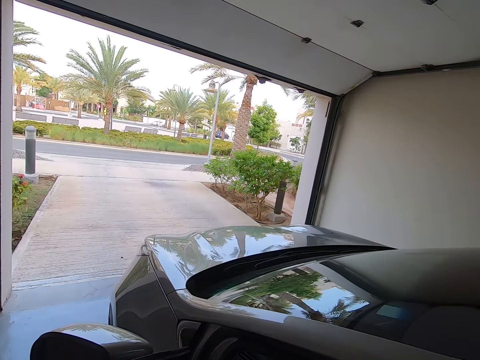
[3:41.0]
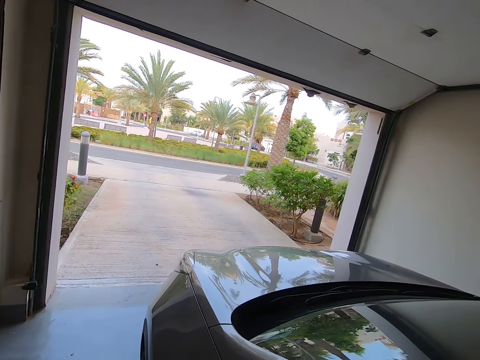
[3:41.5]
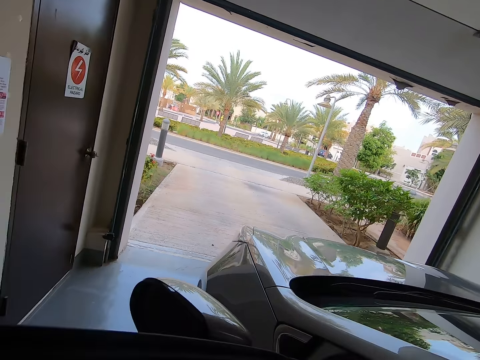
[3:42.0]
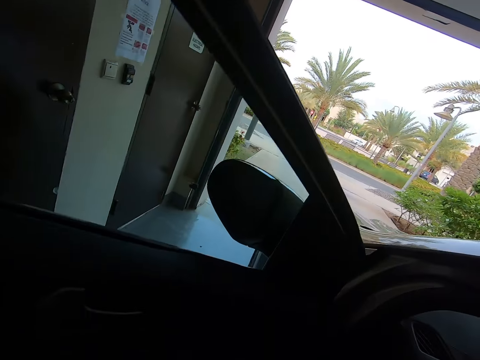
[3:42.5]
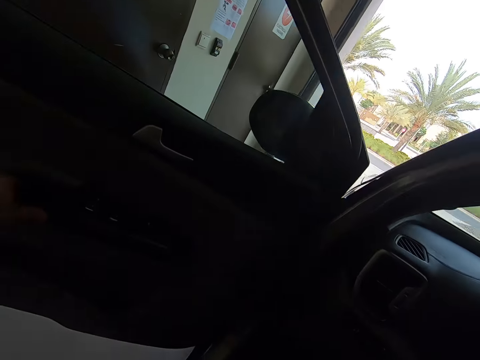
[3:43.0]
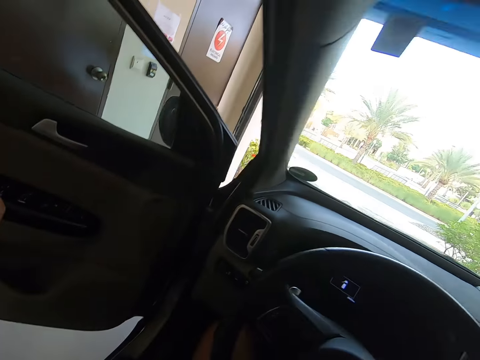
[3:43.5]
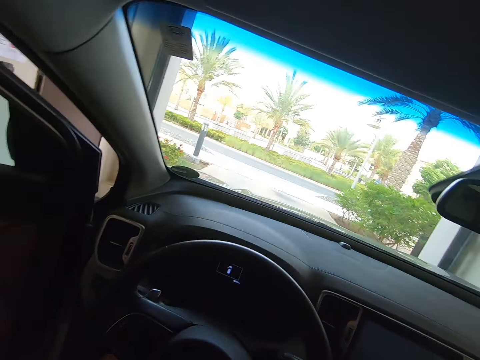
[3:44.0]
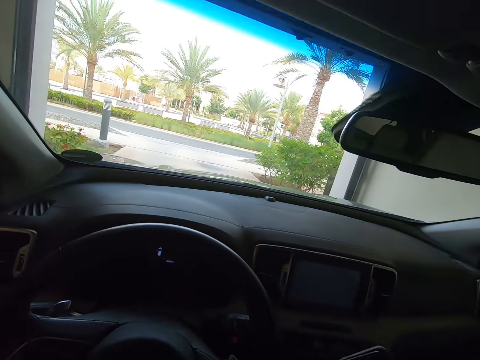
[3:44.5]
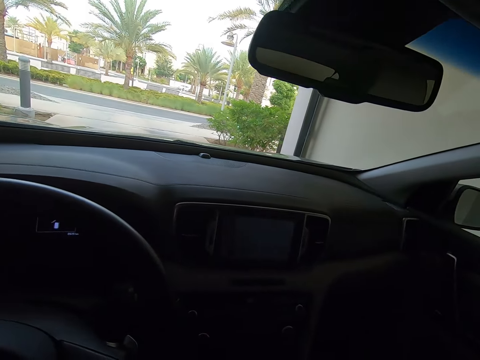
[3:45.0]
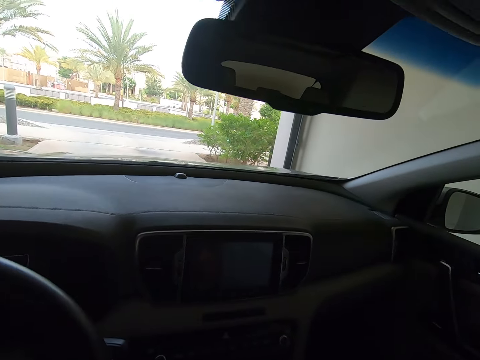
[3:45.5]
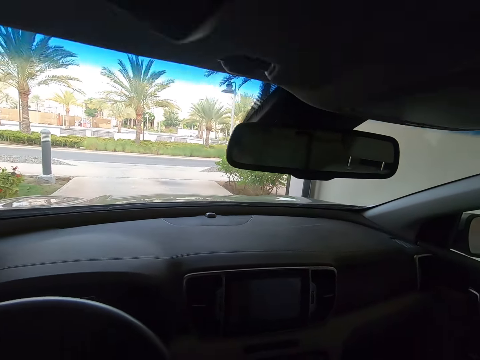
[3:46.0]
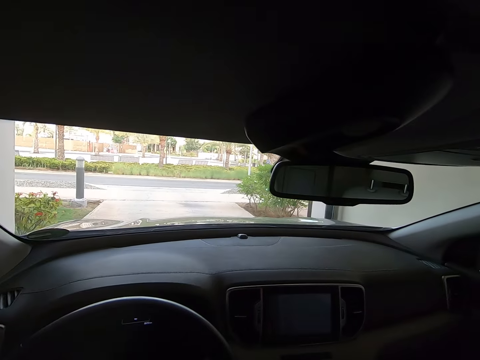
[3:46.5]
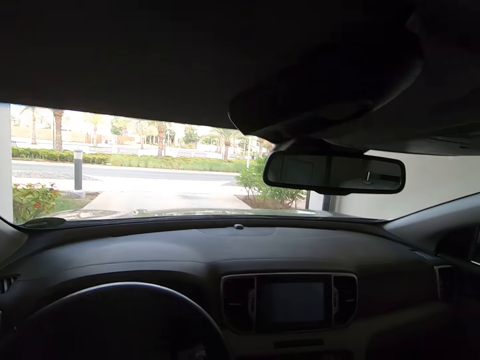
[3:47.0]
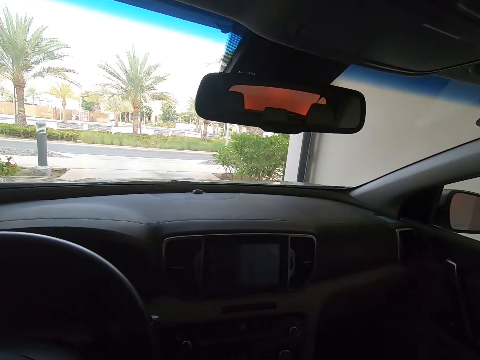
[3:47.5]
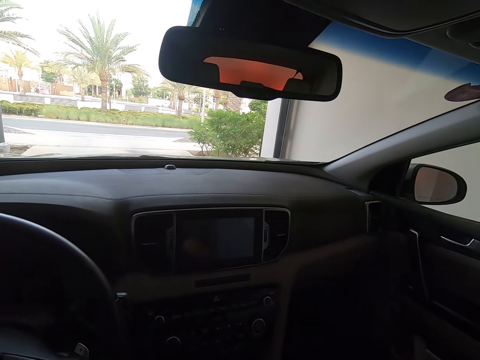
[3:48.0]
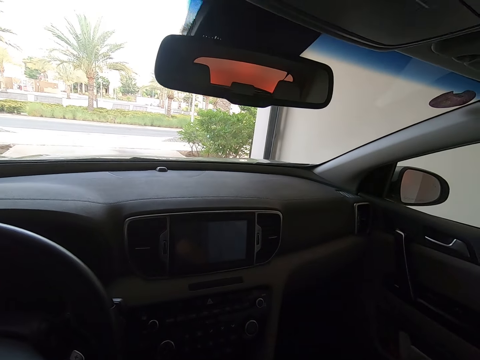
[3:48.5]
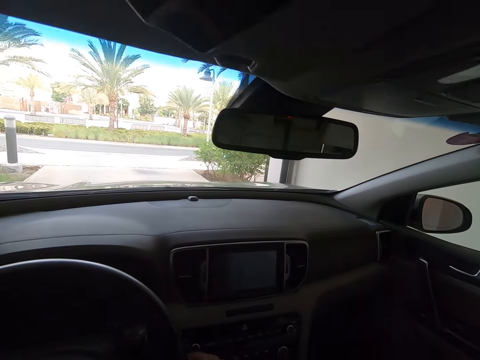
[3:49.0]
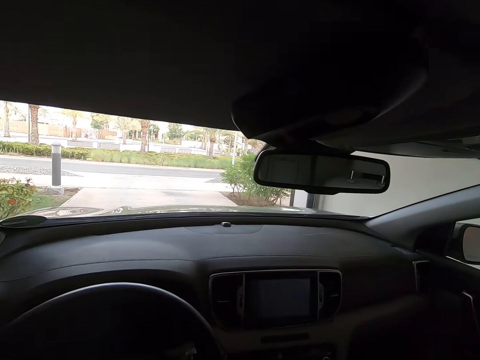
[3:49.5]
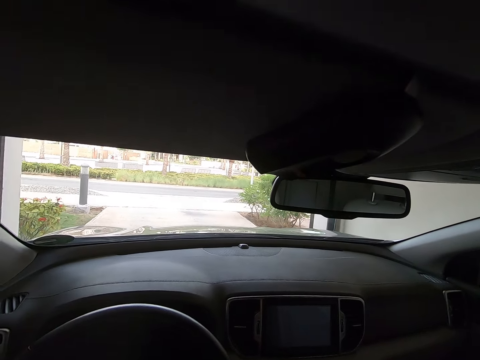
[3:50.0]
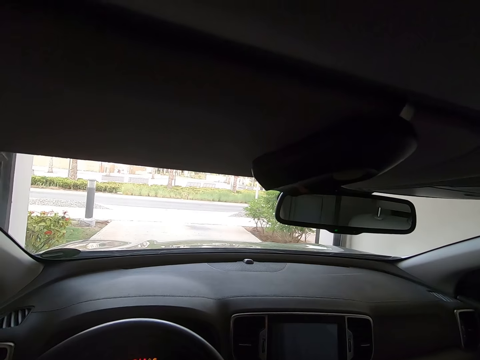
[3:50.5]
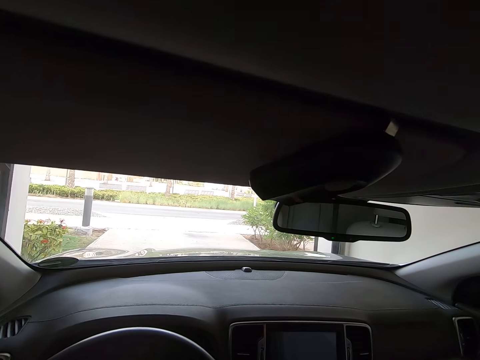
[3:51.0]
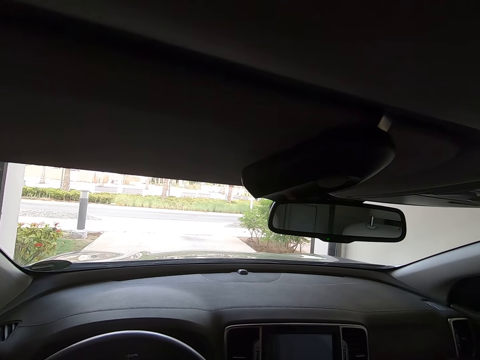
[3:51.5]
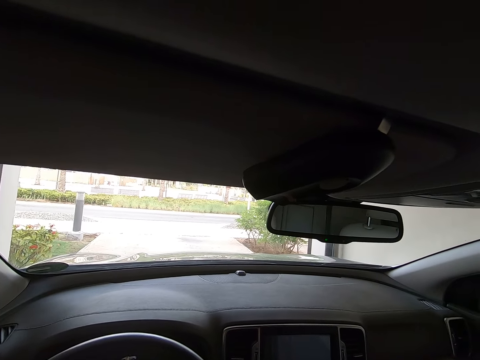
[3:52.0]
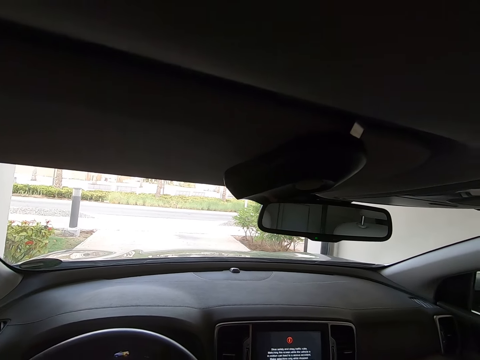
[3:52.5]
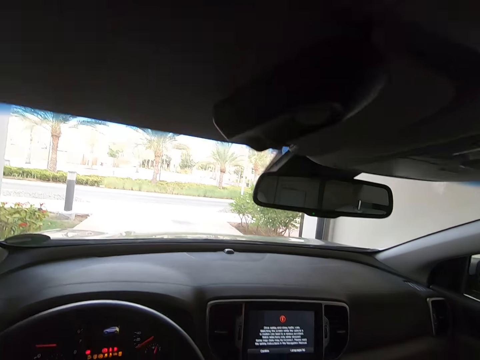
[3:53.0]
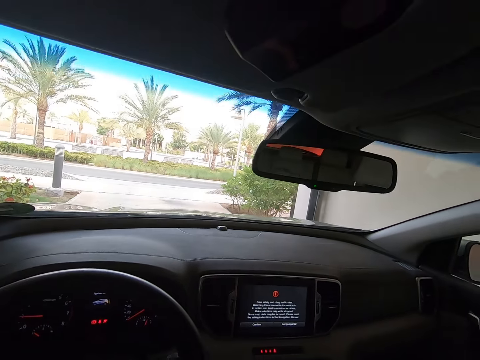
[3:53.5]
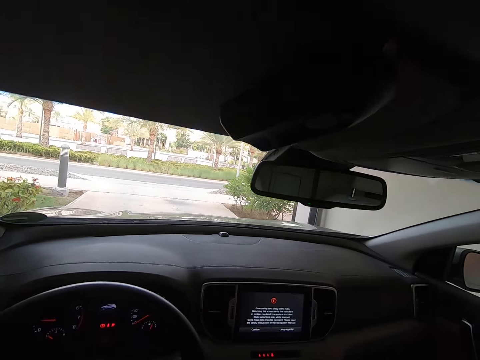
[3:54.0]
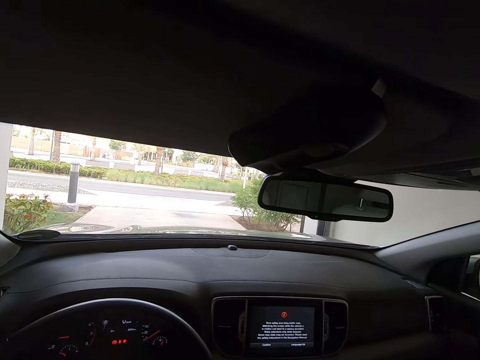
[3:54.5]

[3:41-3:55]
The camera wearer drives the car. They enter the car.

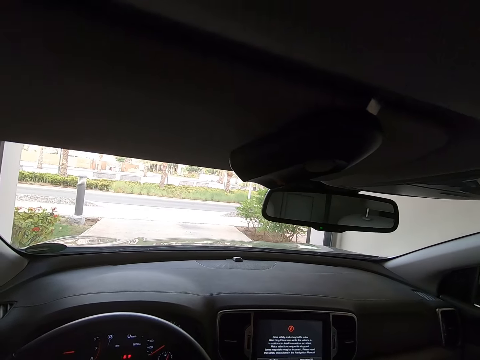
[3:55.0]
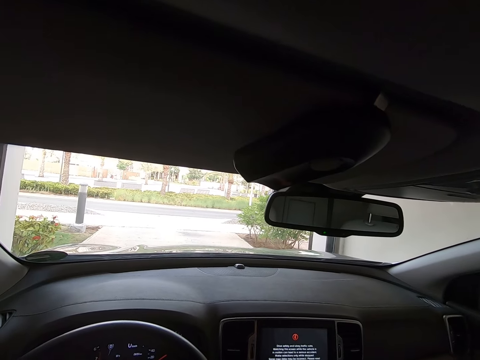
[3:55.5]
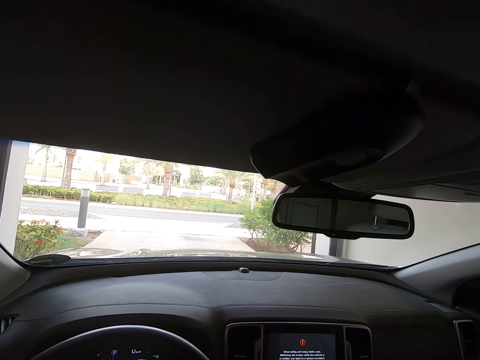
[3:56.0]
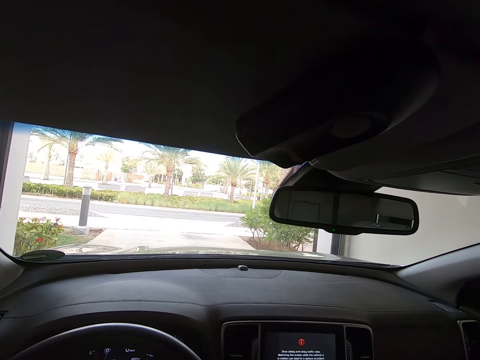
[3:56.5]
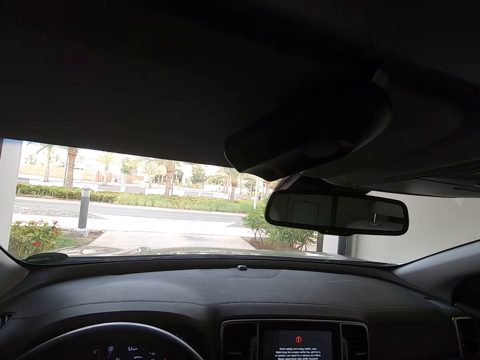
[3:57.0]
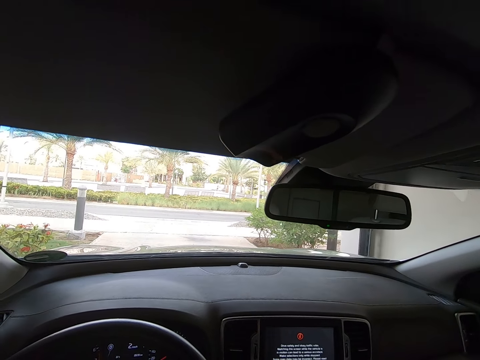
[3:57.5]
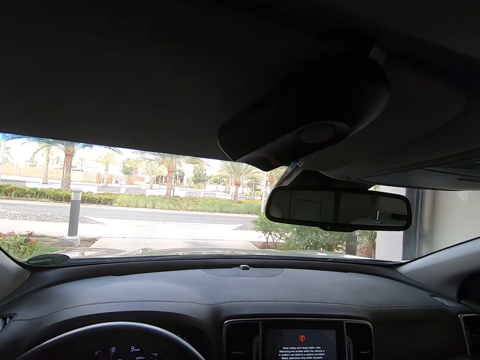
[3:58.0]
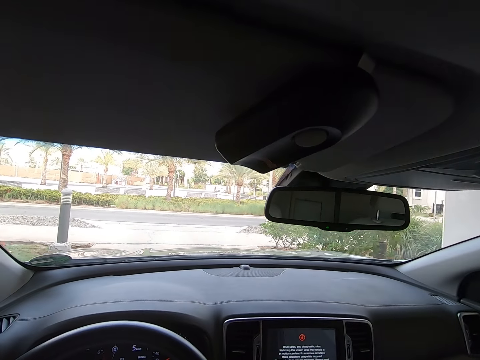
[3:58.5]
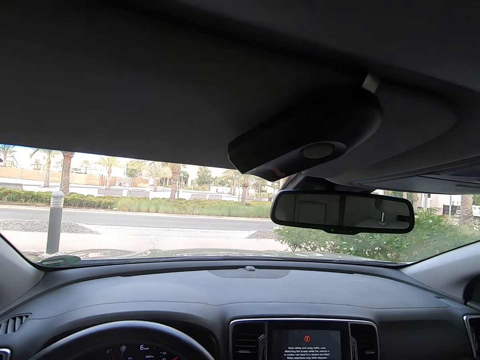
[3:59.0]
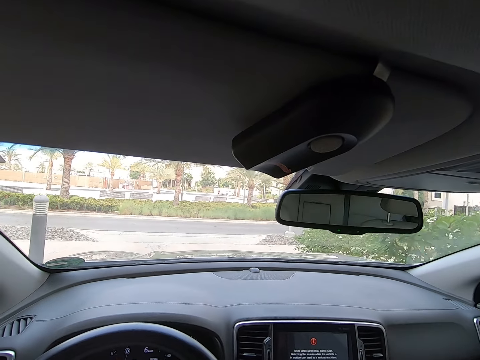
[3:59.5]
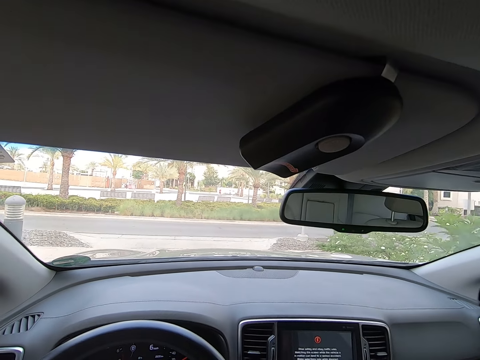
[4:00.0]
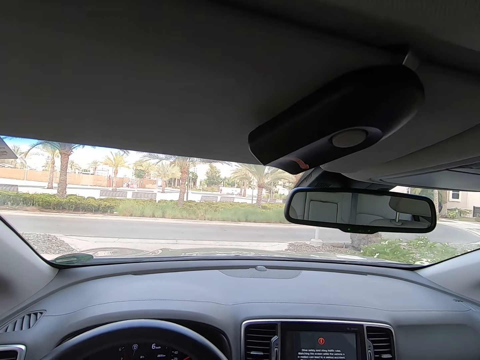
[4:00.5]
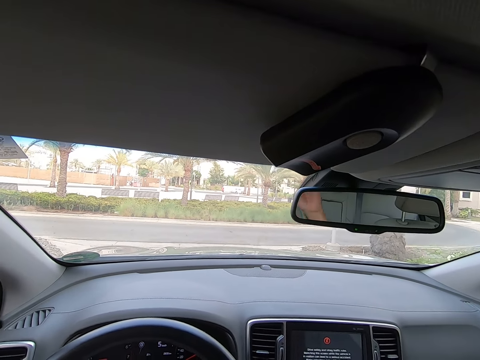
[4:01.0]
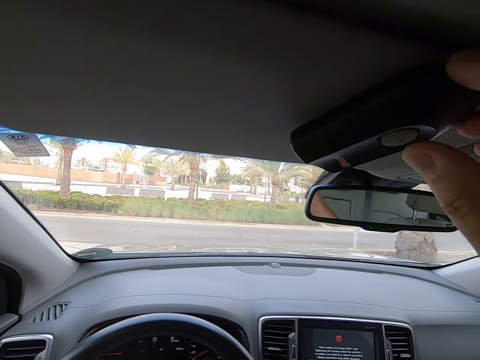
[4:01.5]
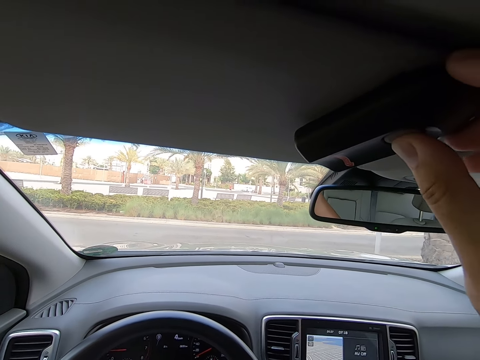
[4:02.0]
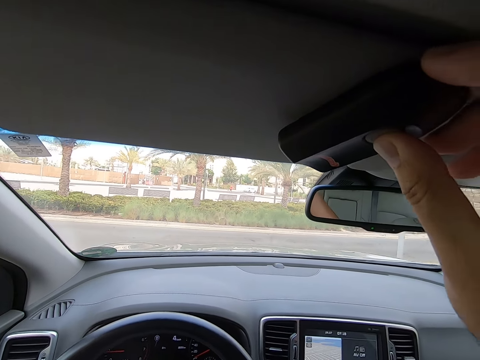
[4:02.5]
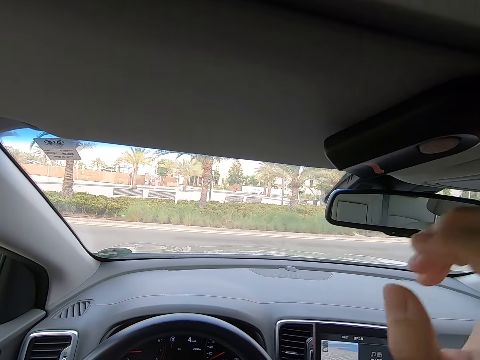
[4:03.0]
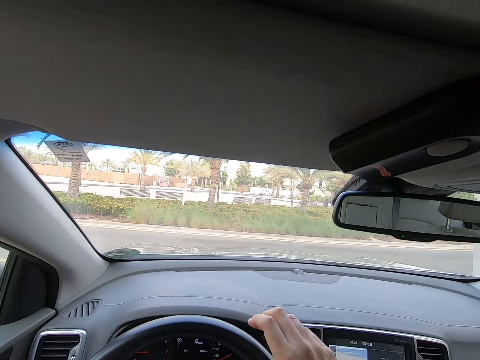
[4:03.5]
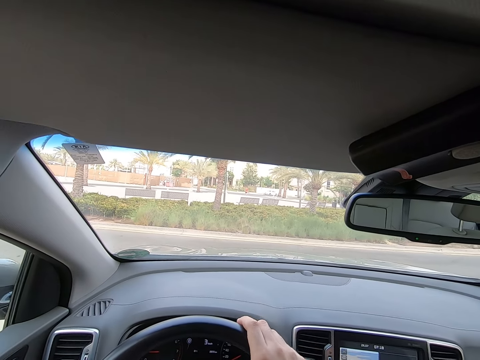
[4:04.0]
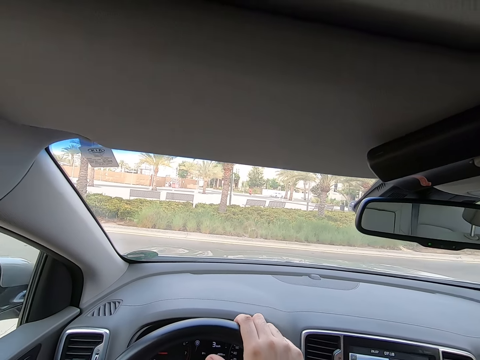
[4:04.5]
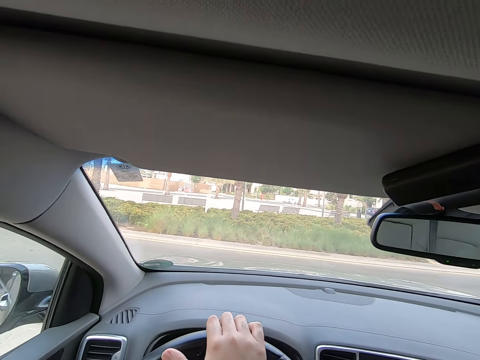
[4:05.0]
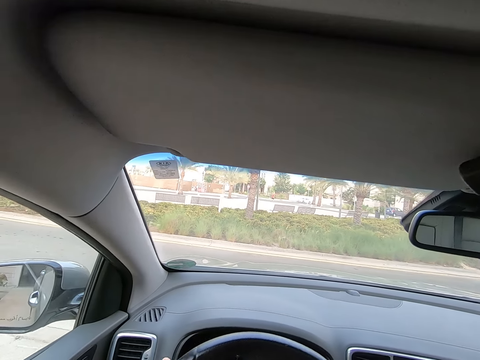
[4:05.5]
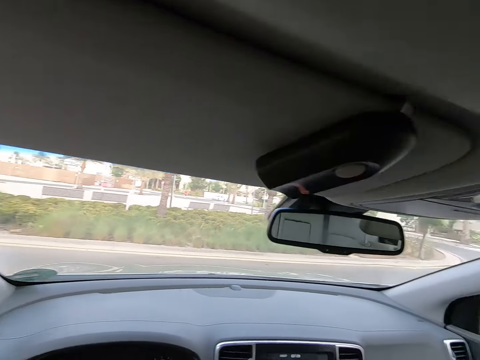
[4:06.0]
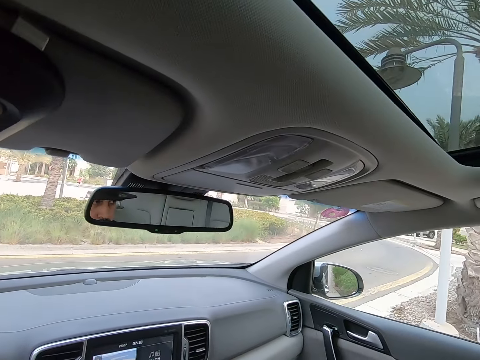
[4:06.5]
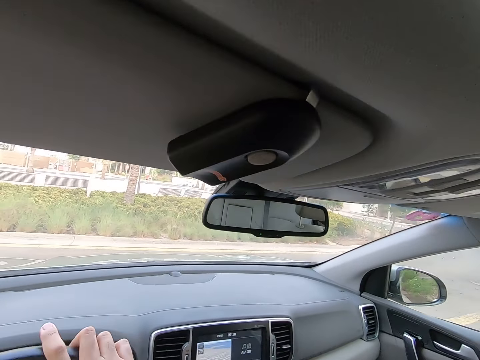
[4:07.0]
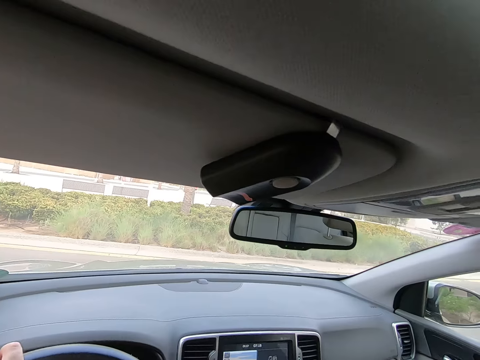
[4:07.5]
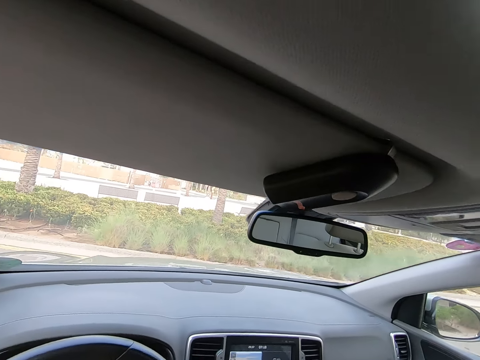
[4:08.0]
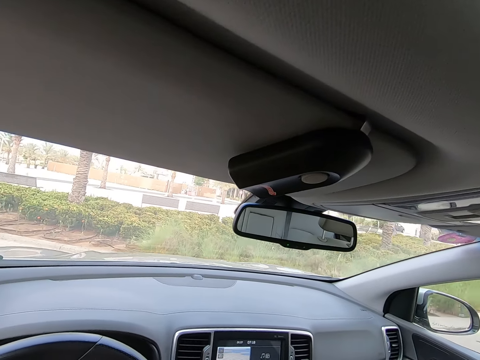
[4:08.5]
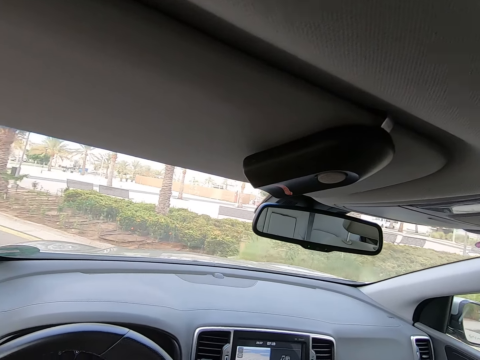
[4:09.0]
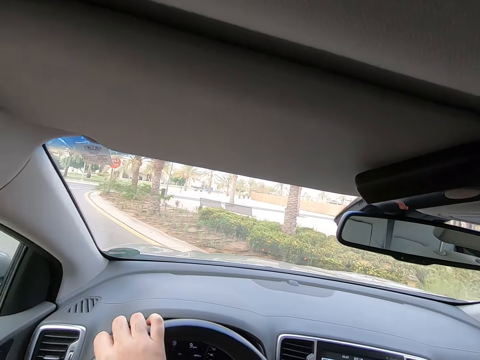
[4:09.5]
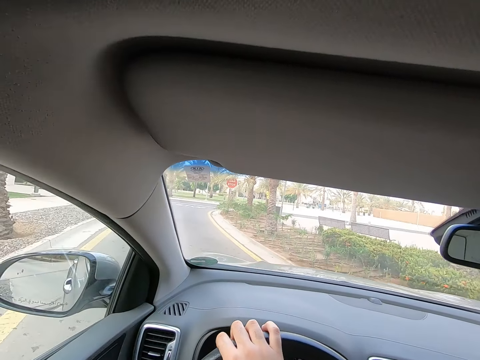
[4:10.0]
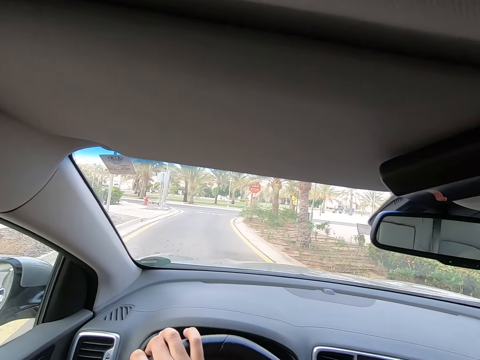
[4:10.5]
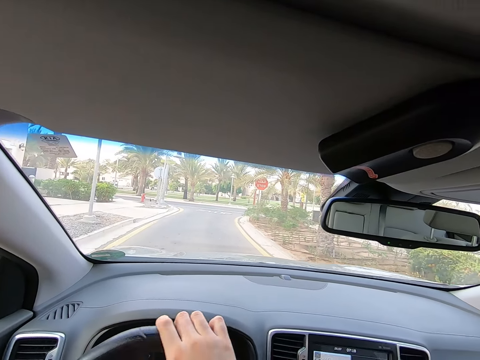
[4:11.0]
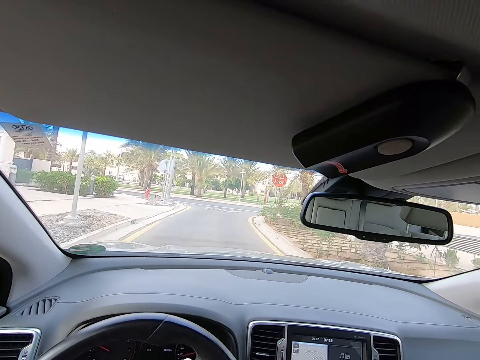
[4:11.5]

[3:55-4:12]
The camera wearer drives the car. They push something's button. They move the steering wheel.
